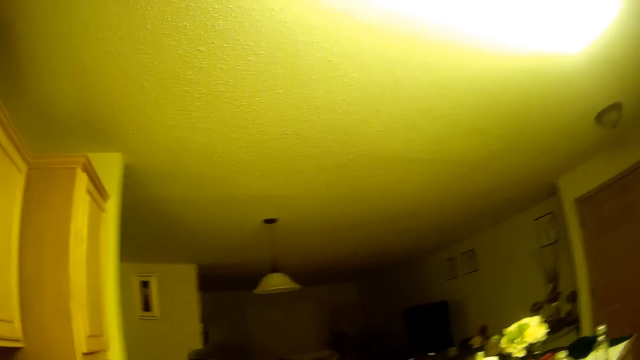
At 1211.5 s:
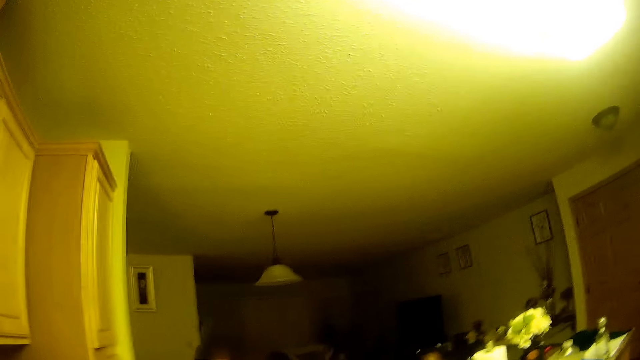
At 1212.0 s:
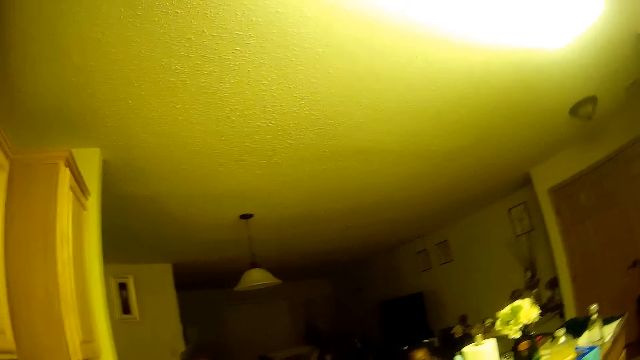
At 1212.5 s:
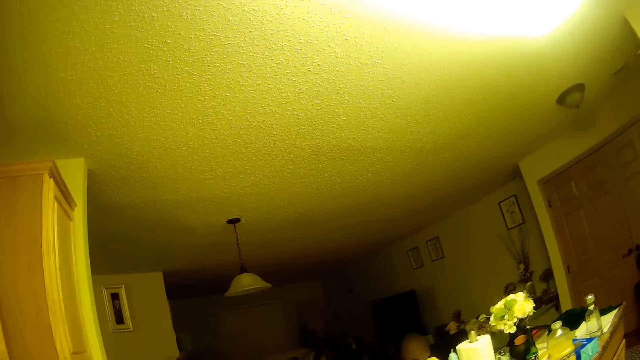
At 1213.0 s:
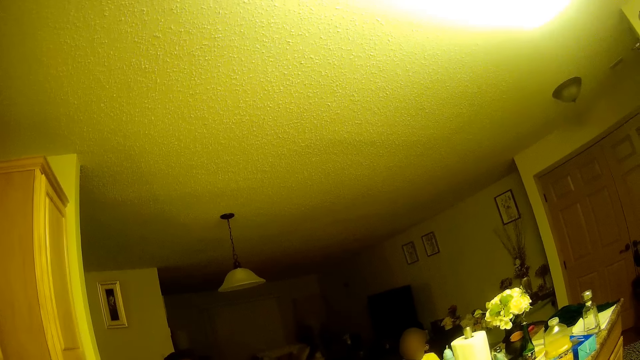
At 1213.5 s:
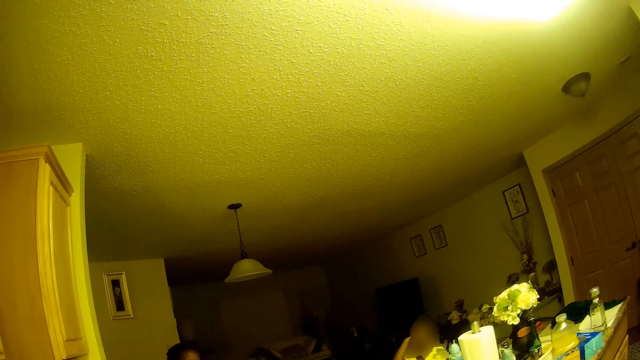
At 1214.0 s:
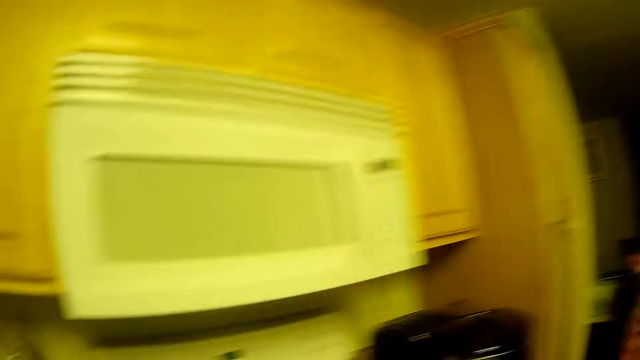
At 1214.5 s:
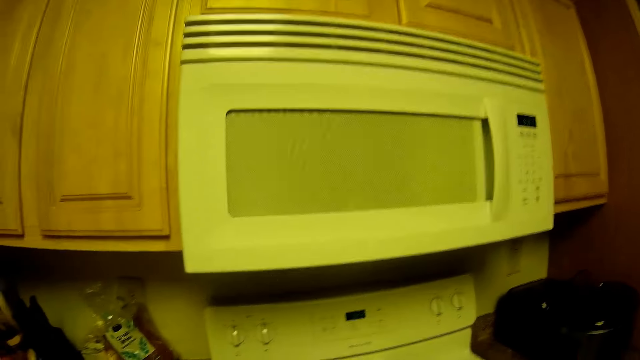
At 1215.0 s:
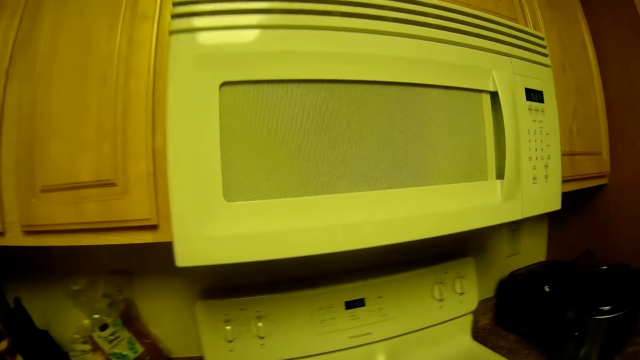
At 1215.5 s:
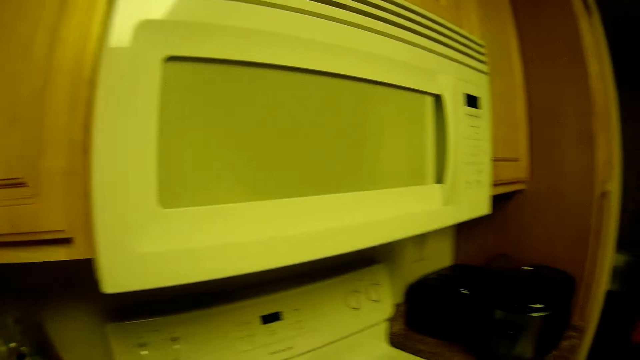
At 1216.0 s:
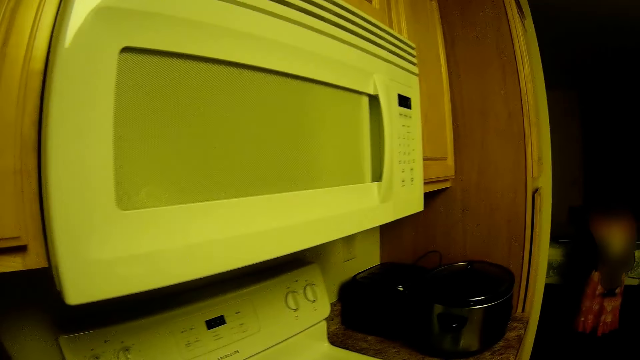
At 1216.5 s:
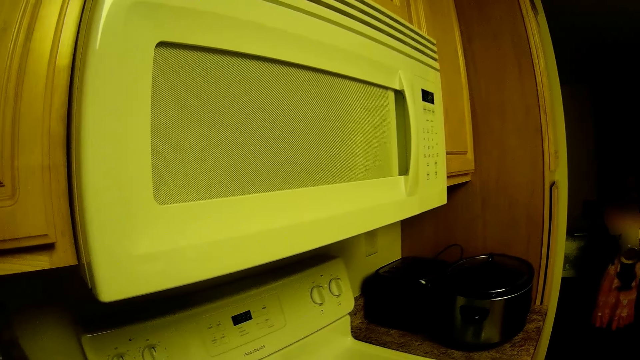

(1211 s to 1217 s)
The camera wearer interacts with the child and another child.

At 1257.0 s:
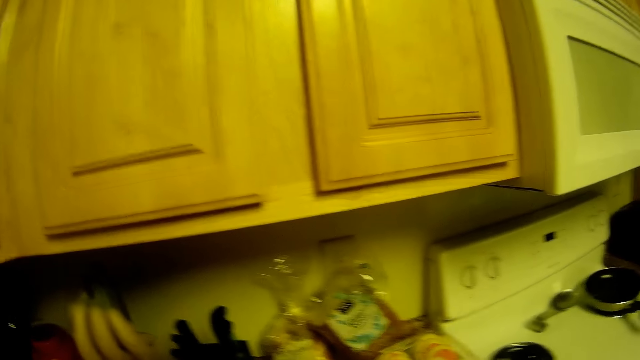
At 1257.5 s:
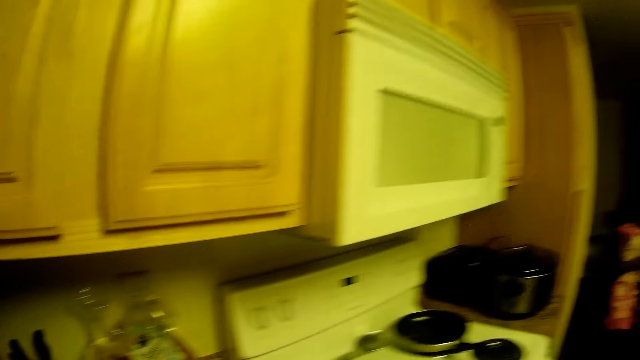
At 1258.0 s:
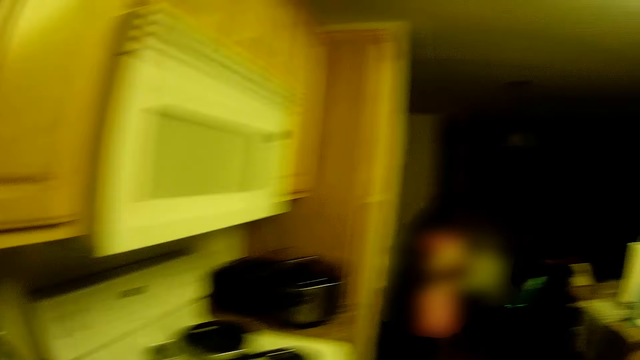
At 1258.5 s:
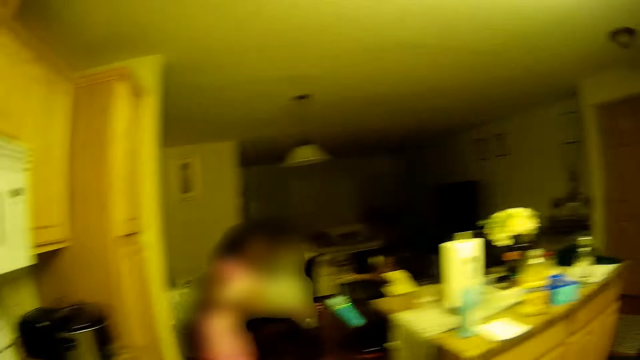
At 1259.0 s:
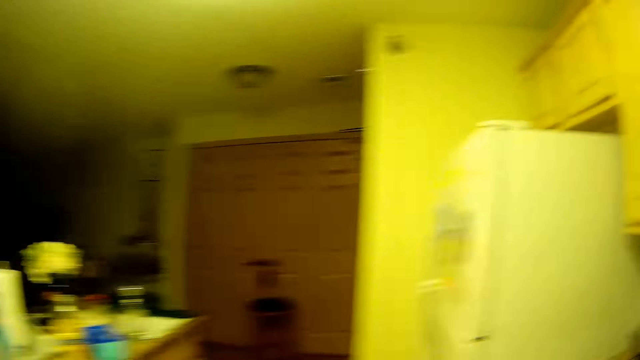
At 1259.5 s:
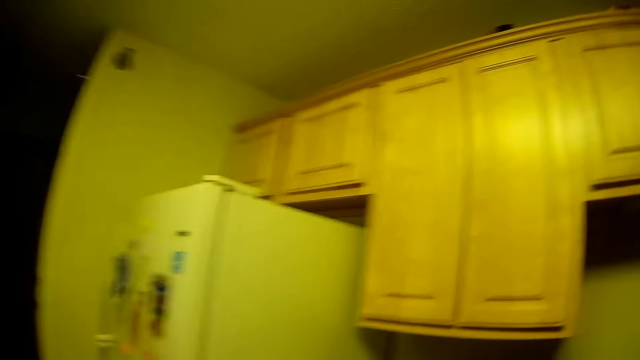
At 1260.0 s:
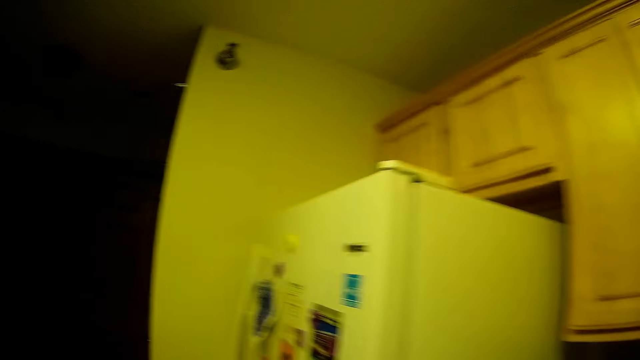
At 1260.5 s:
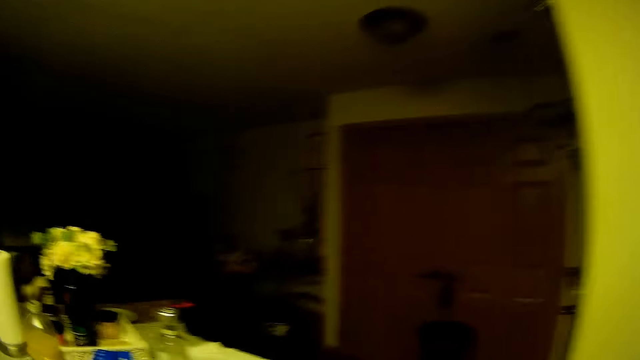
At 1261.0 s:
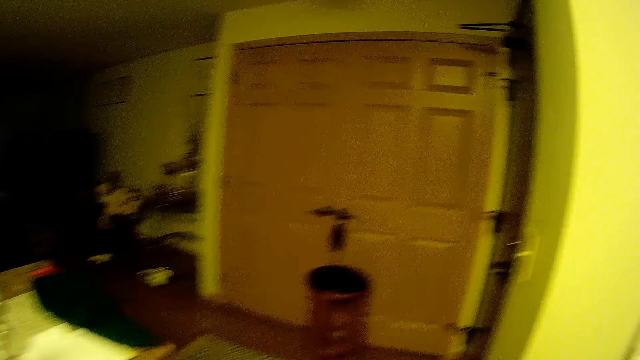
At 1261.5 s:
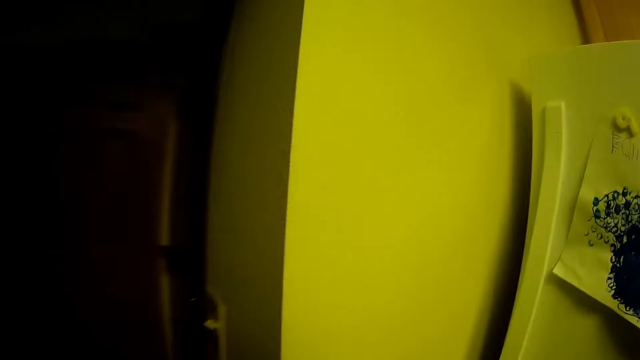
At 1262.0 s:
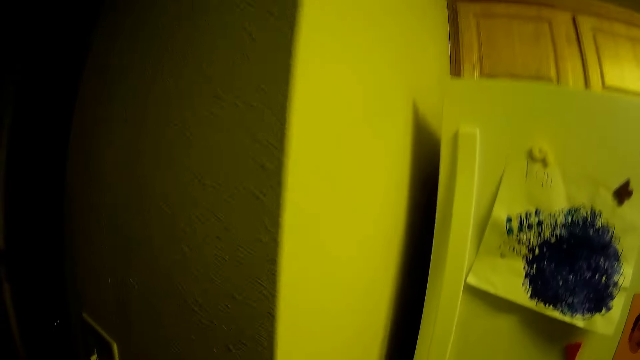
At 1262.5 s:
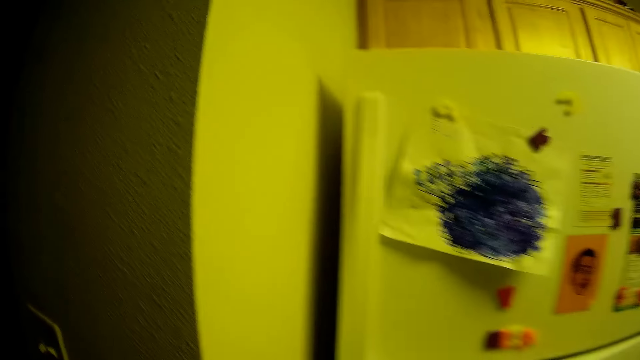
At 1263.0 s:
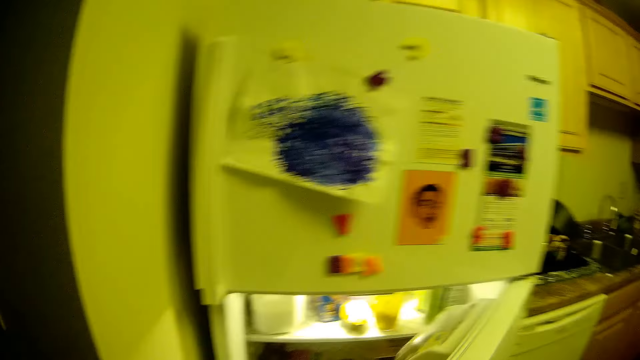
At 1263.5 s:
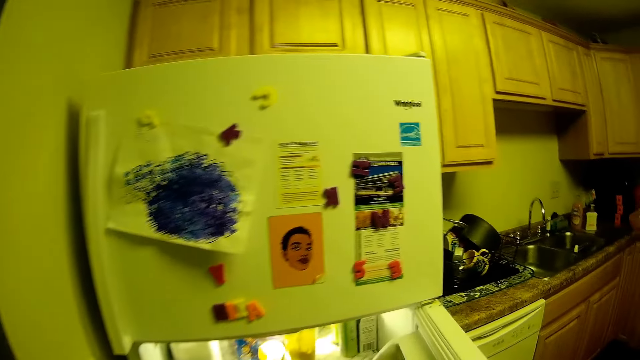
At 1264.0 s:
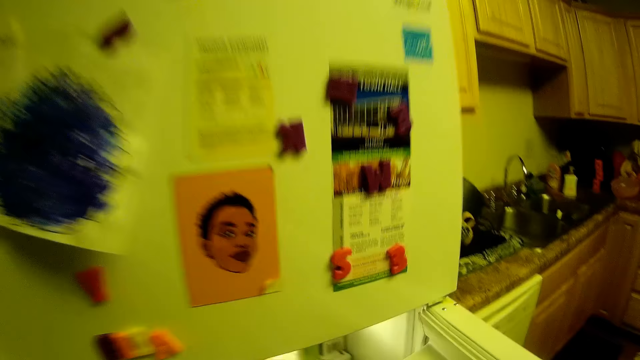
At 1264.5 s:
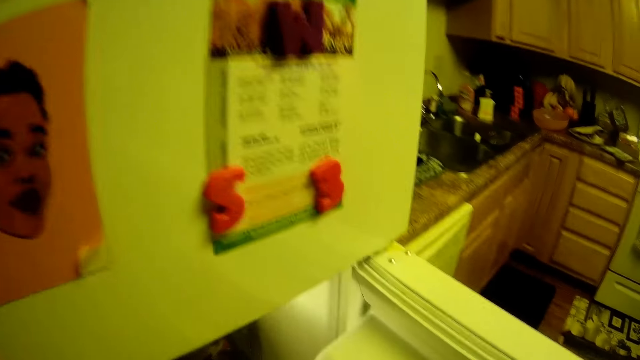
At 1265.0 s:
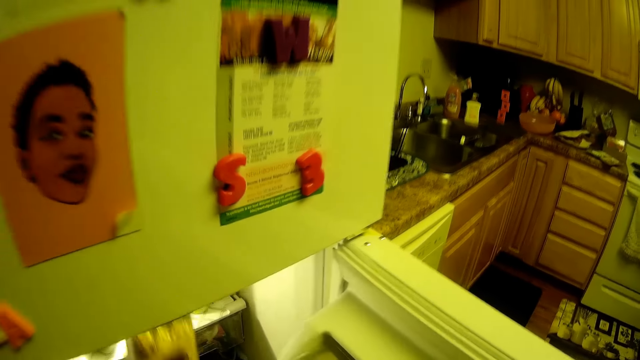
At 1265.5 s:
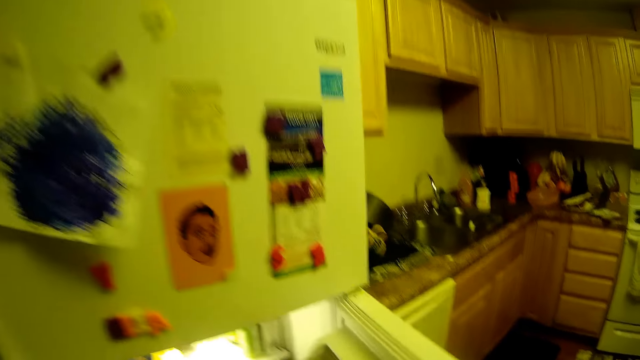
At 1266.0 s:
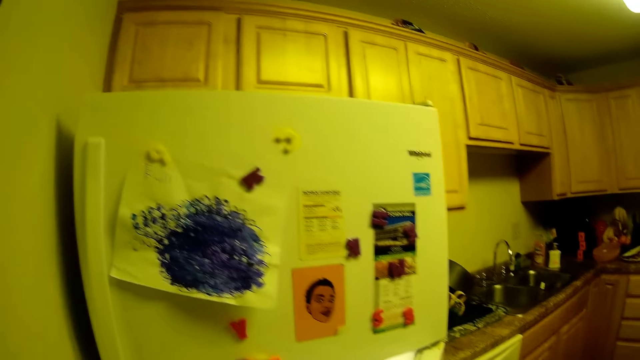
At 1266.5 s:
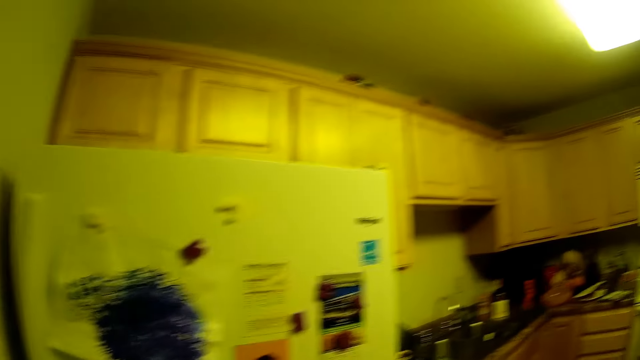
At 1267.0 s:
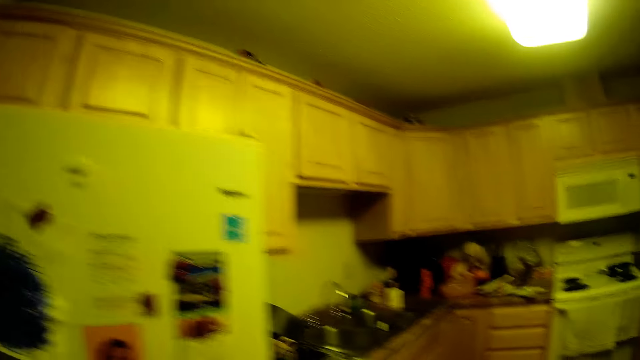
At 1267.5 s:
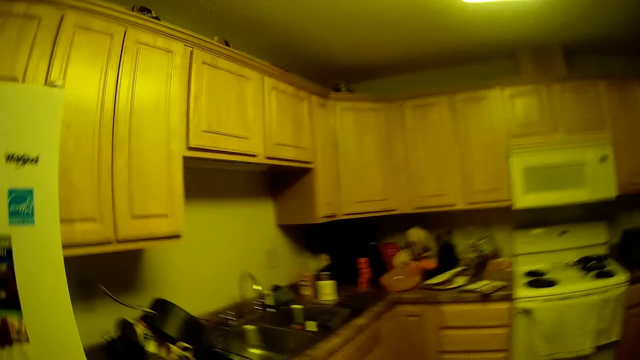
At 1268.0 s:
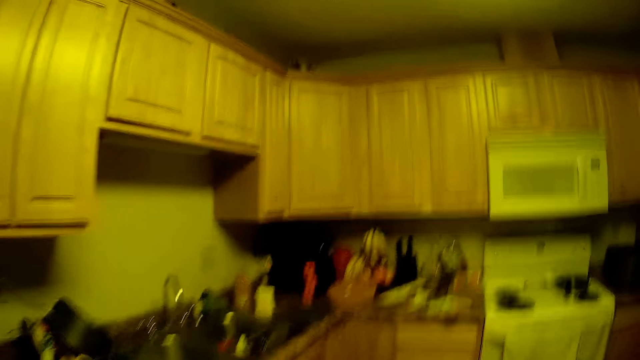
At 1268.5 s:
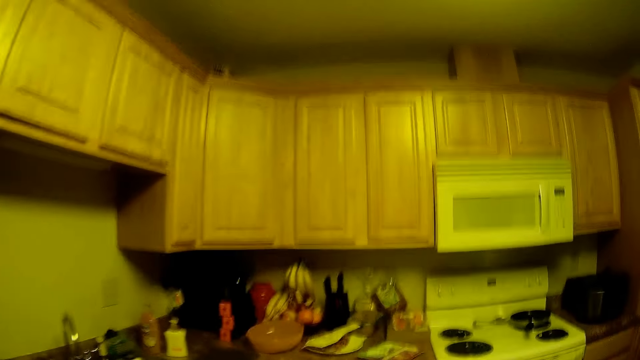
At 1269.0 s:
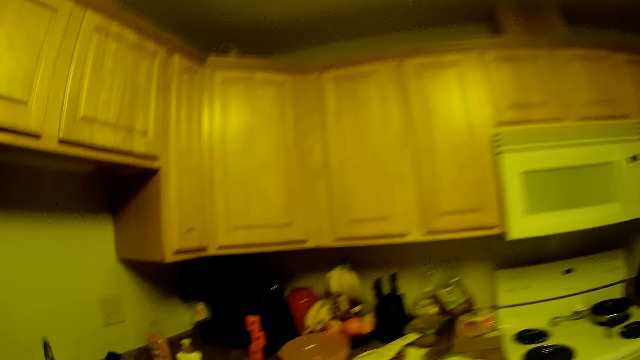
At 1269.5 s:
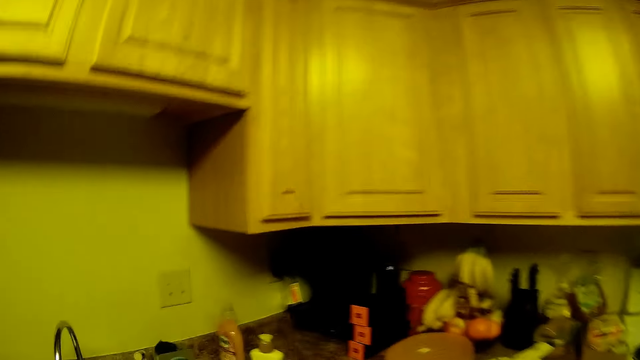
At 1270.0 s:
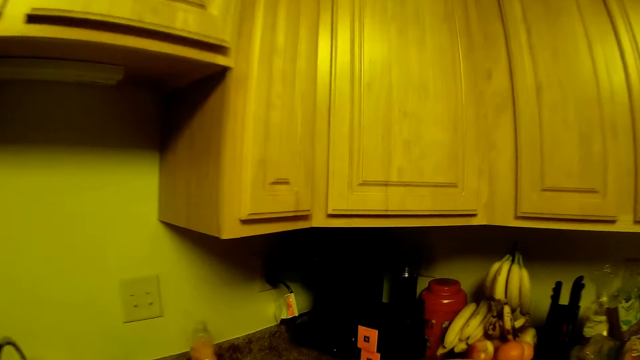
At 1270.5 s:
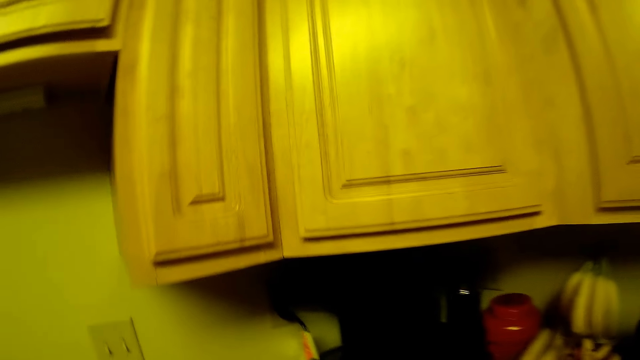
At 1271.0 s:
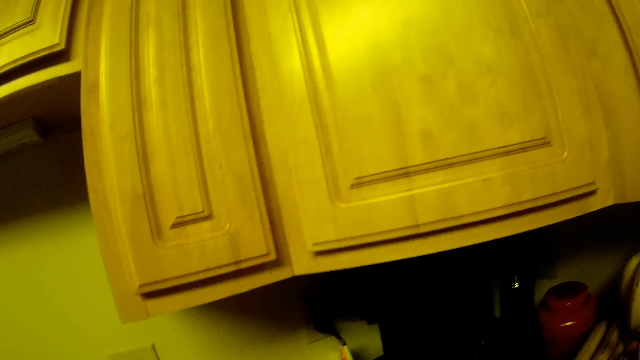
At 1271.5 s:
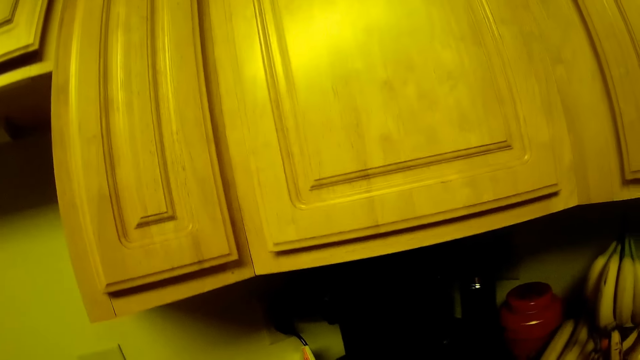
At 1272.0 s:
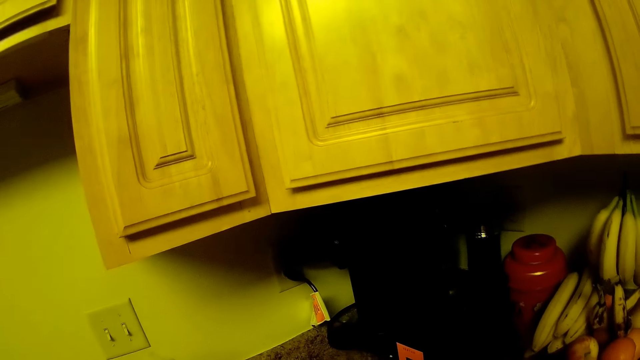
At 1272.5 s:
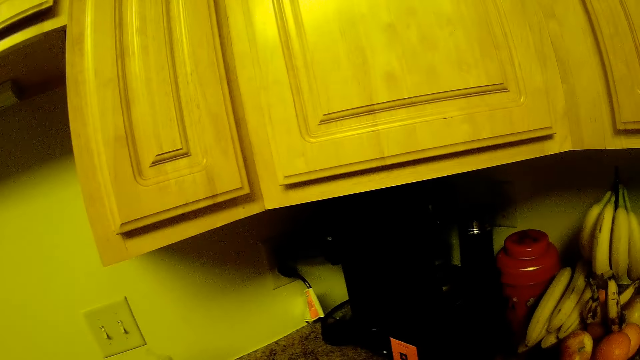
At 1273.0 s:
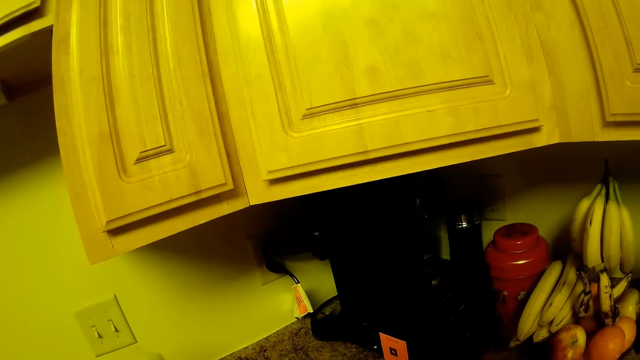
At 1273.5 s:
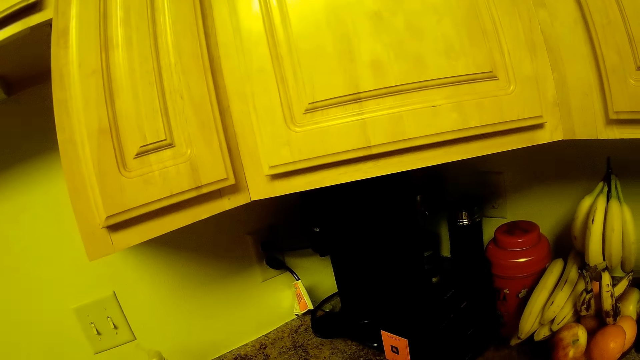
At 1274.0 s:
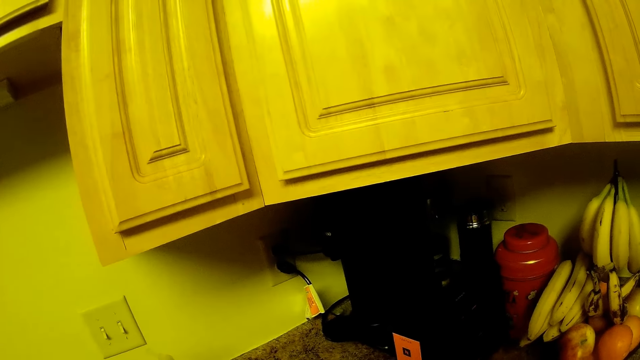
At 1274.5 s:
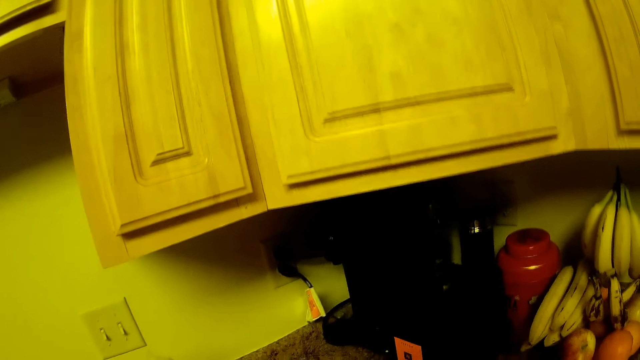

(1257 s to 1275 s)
The camera wearer walks towards the refrigerator. She opens the refrigerator door with her right hand. She picks up a bowl from the top shelf of the refrigerator. She moves in the kitchen. She looks at the countertop.
